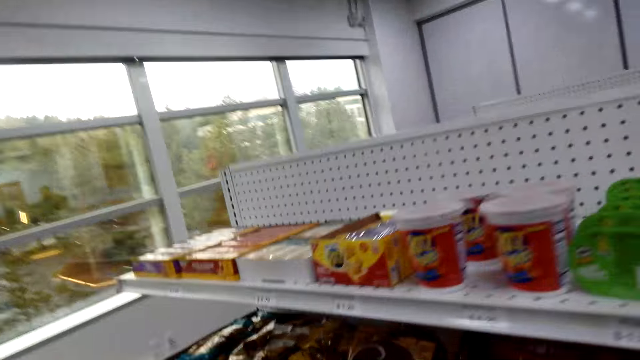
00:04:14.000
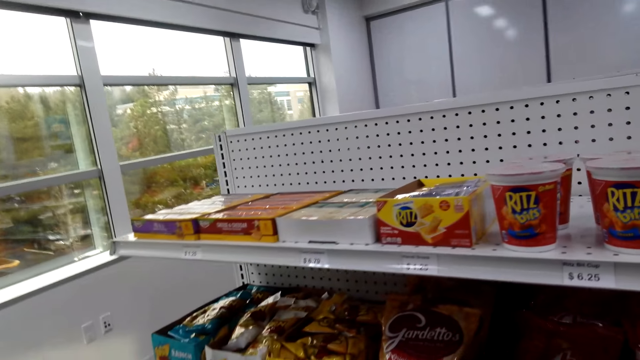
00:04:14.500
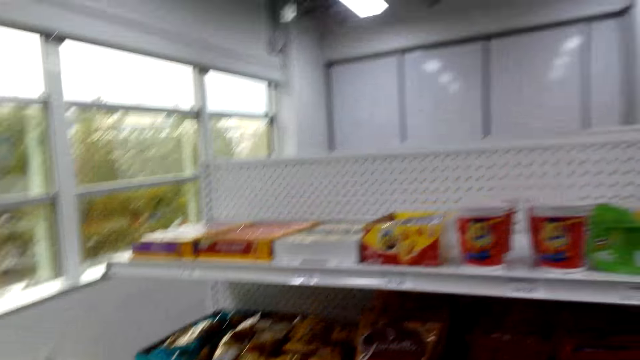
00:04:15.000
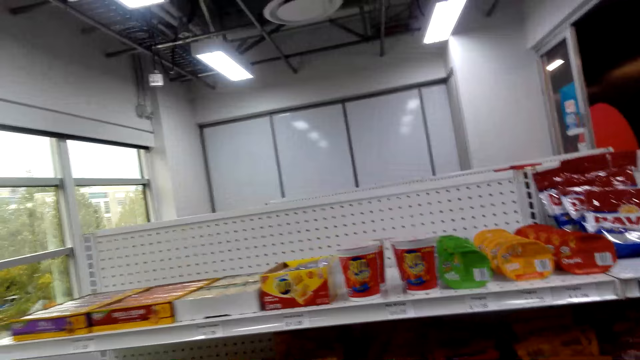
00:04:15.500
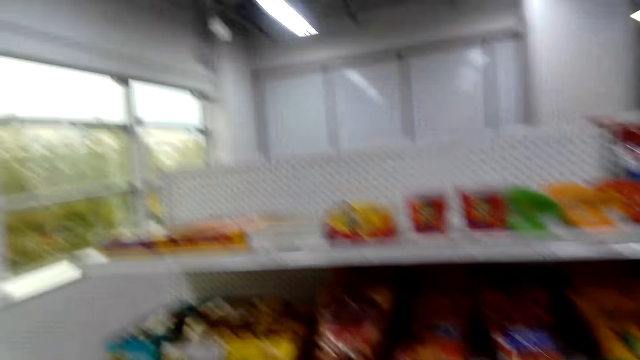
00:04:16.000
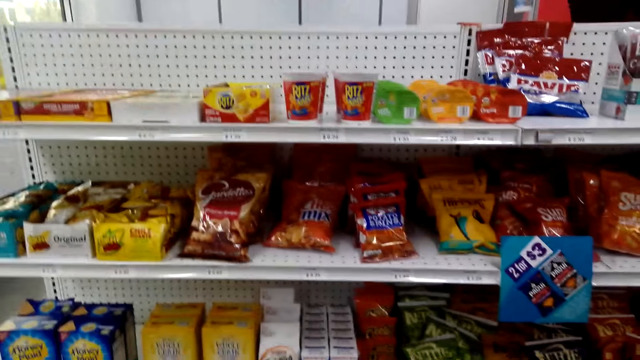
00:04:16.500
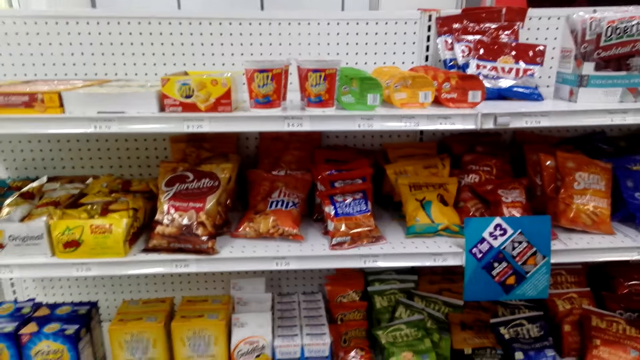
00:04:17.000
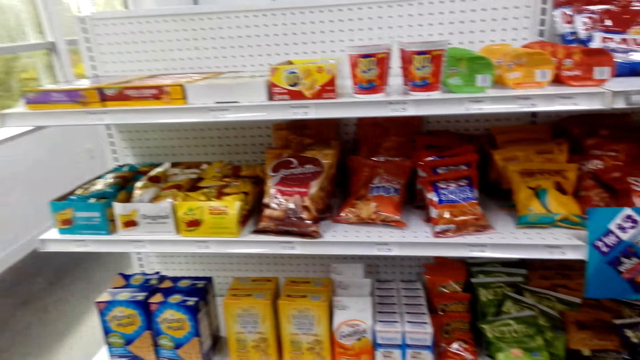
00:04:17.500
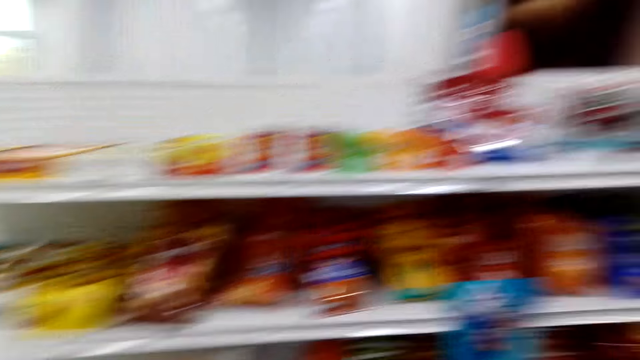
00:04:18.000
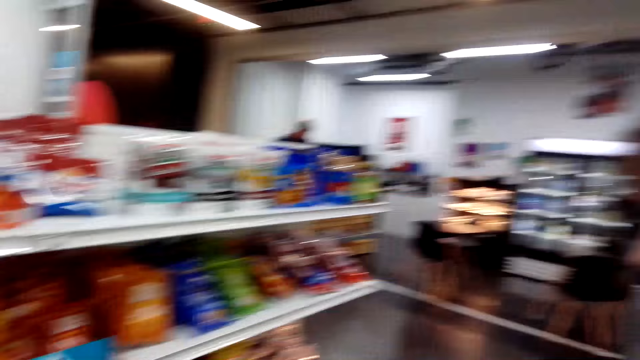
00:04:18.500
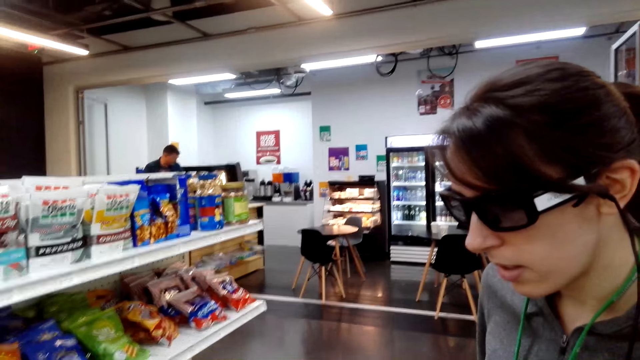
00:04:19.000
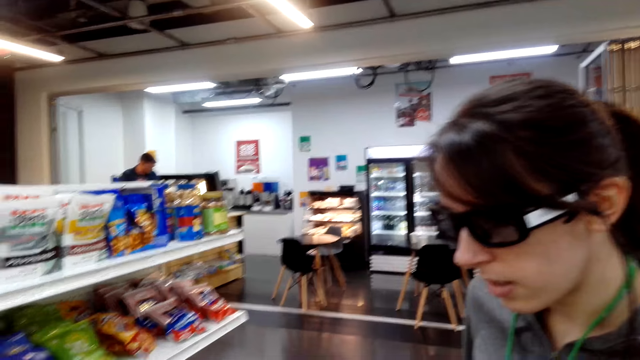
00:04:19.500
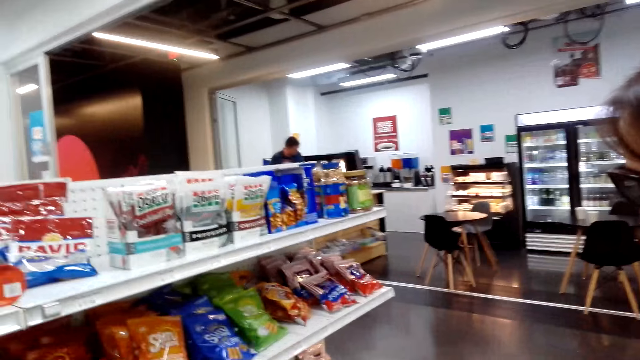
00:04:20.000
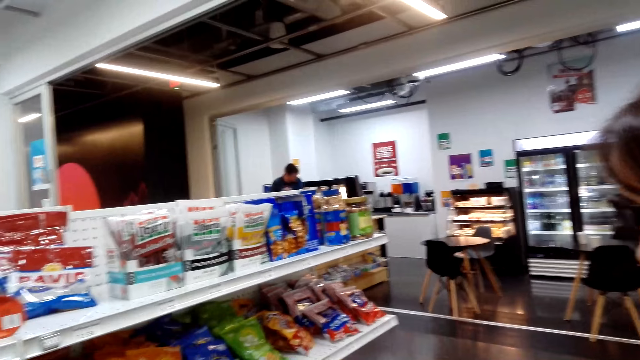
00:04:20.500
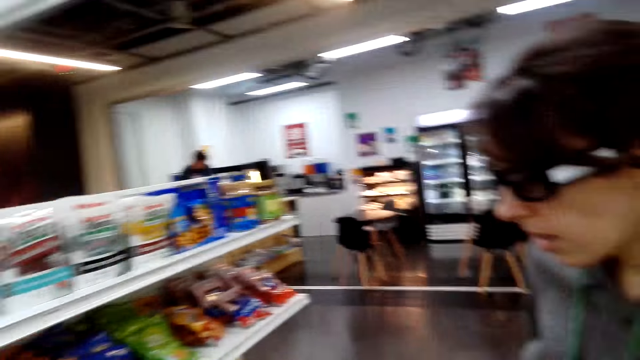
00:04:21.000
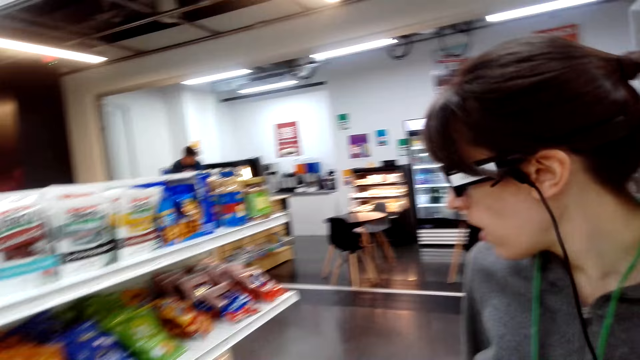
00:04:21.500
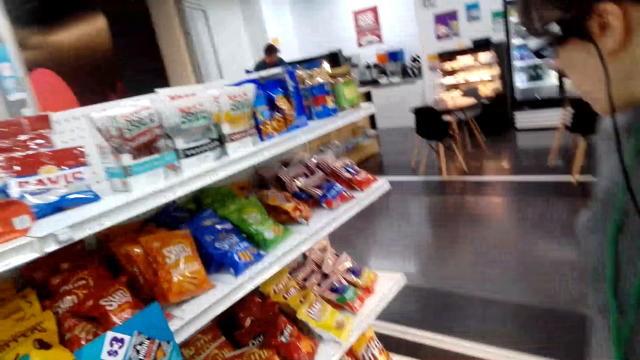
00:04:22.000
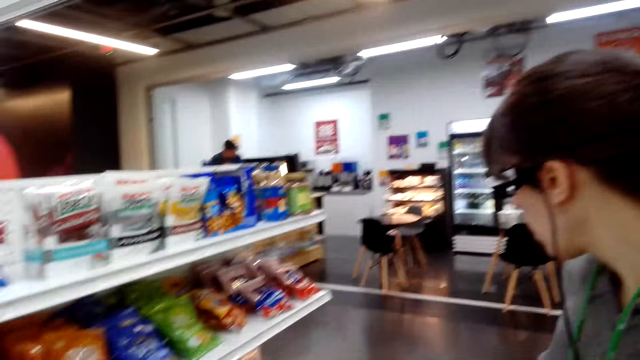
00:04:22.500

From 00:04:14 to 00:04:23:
The camera wearer looks around.

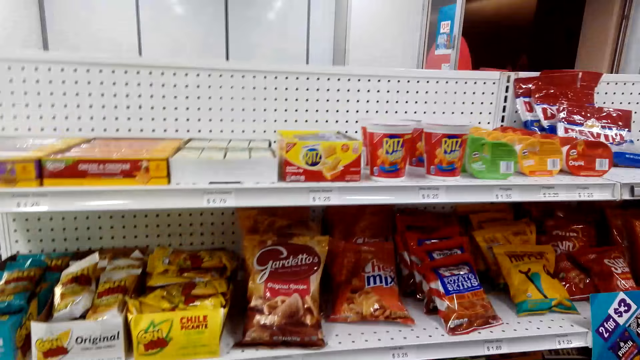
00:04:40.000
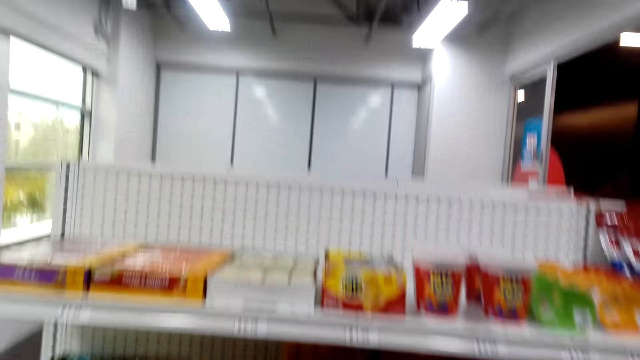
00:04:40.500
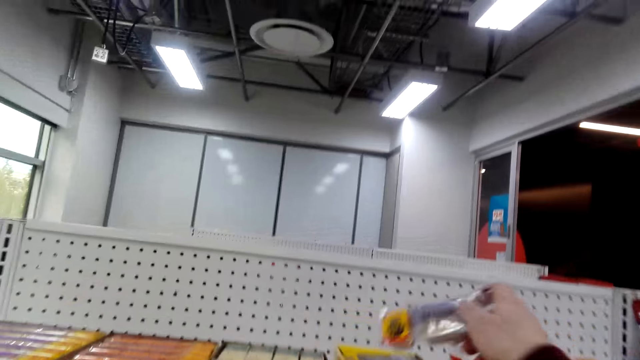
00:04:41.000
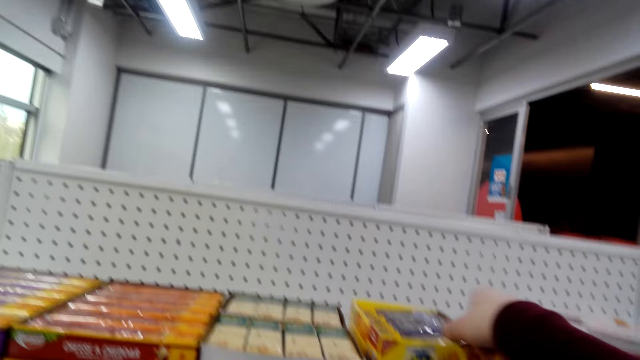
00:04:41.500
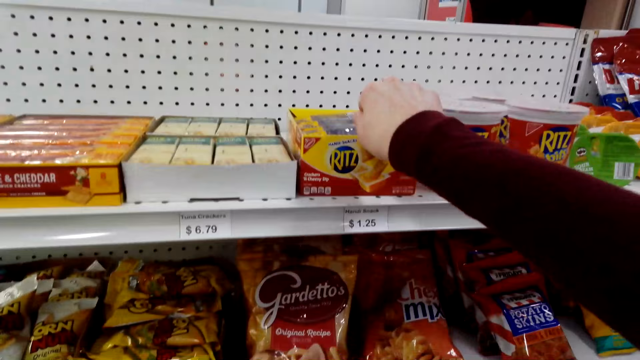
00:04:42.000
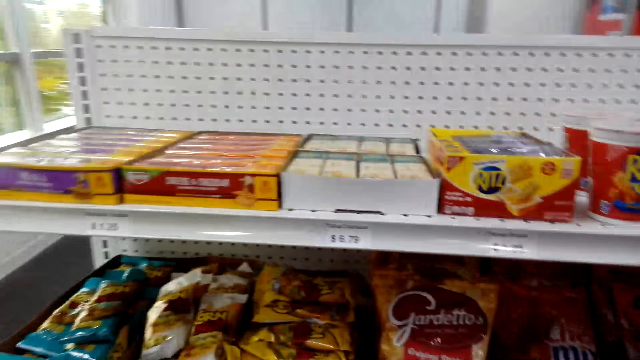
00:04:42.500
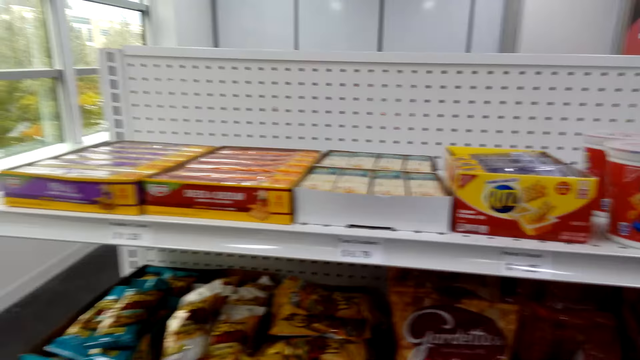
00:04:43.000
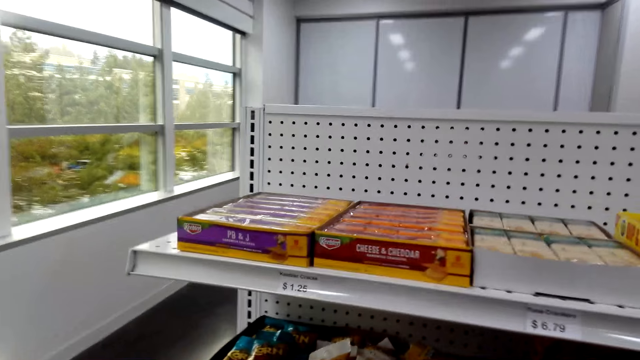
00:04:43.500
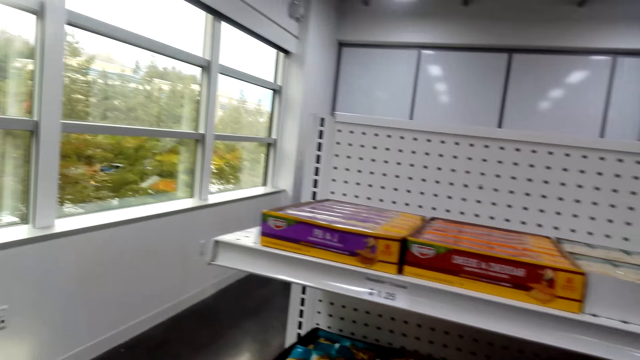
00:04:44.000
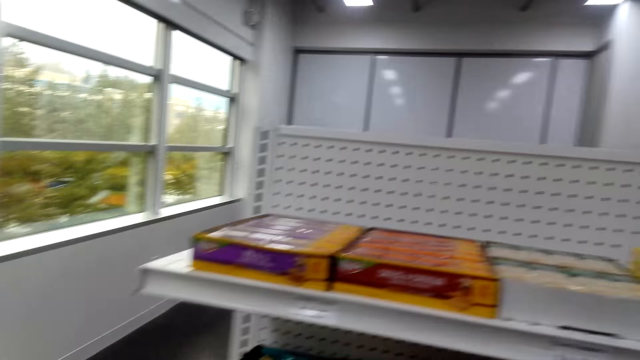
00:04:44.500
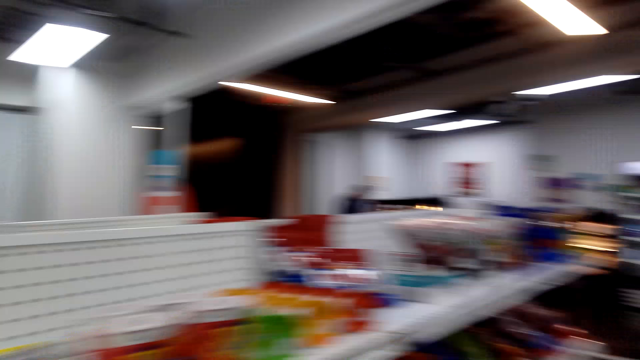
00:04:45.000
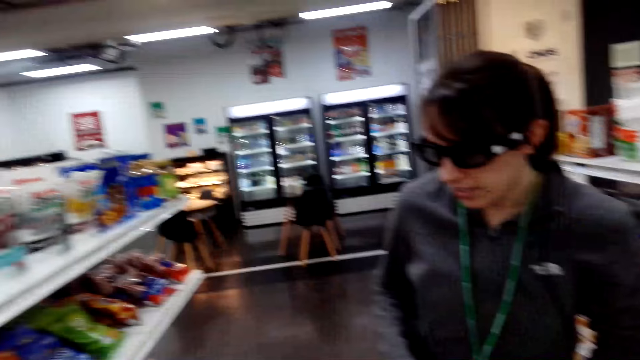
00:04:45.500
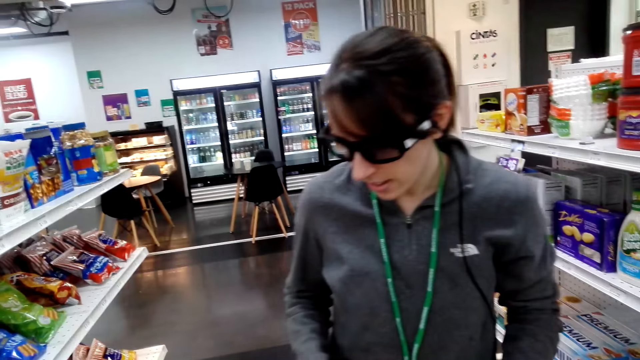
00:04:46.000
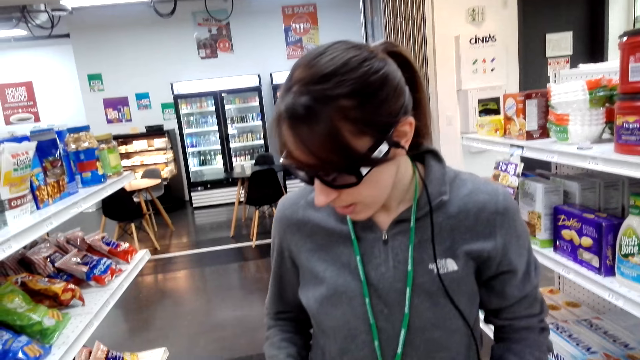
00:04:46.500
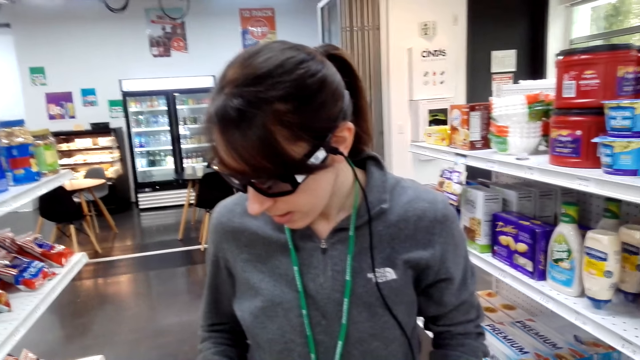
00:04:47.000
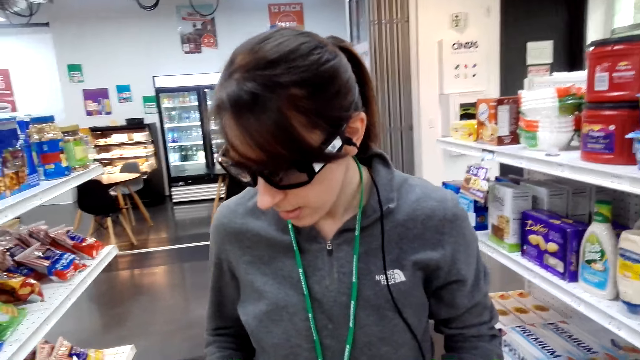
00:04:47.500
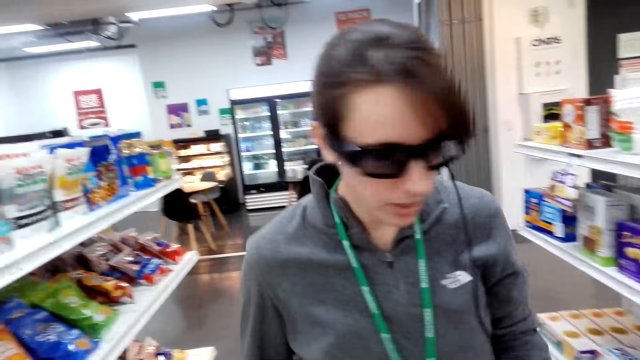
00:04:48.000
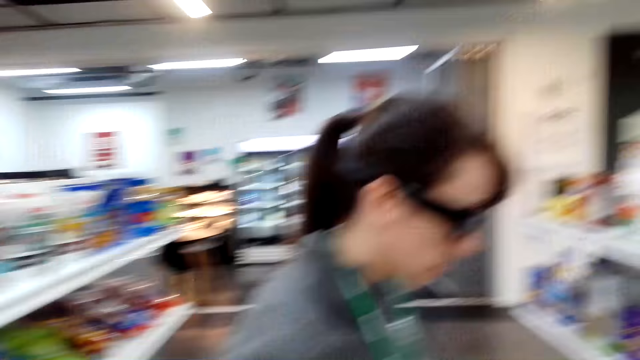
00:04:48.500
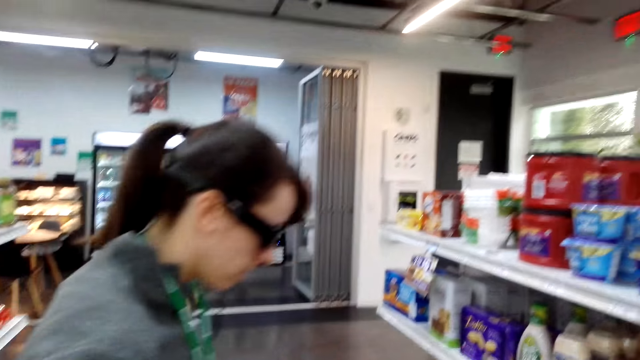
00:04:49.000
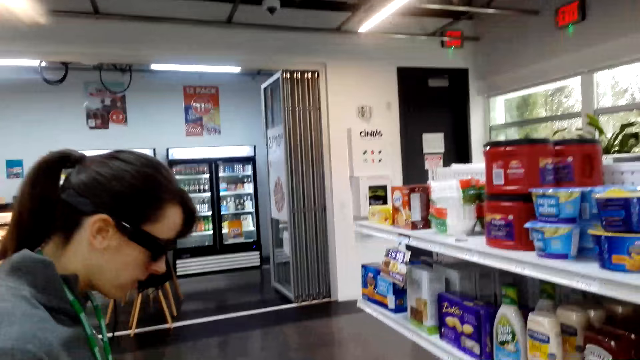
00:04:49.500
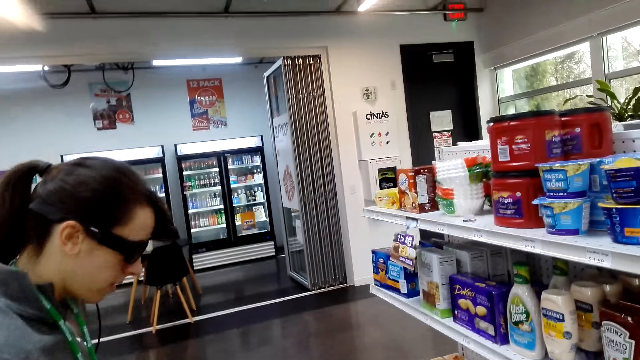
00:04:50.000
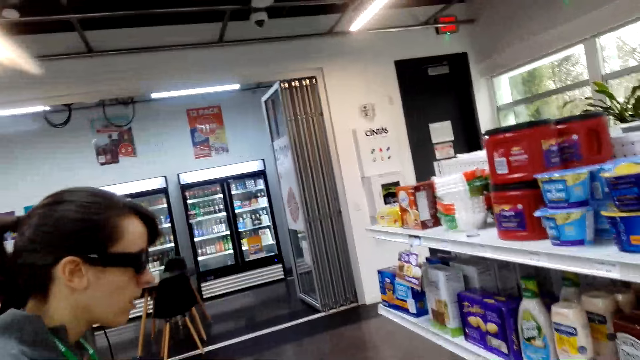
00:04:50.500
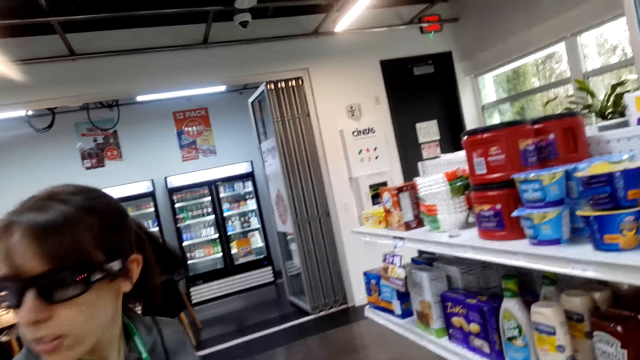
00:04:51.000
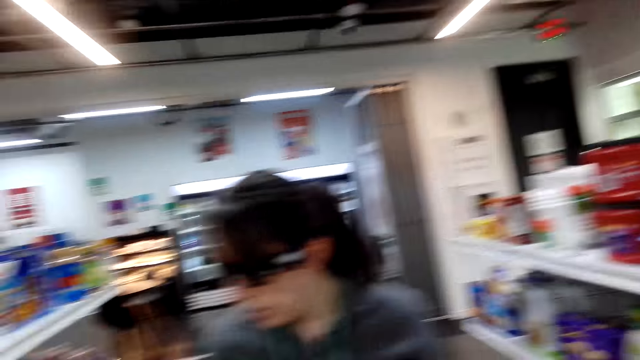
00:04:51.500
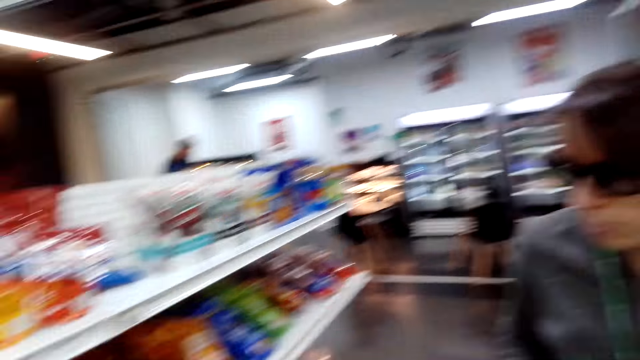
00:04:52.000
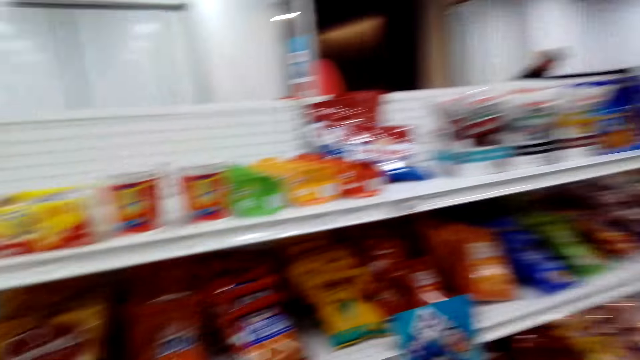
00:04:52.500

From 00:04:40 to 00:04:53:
The camera wearer puts a burger on a shelf. They hold a packet on the shelf. They look around. They pick a packet of nuts on the shelf. A woman looks for items on the shelf. The woman looks around.
